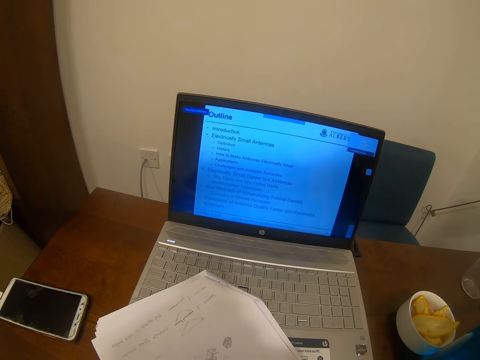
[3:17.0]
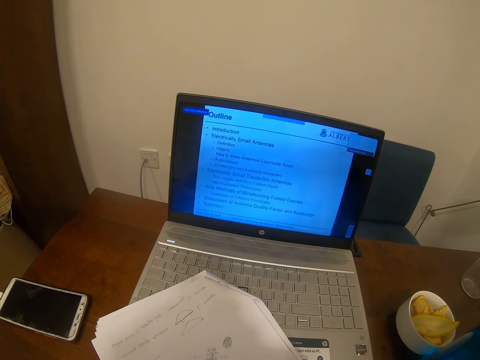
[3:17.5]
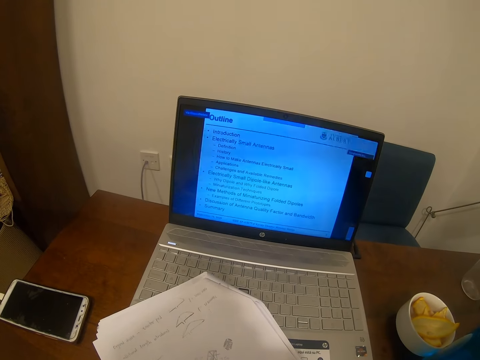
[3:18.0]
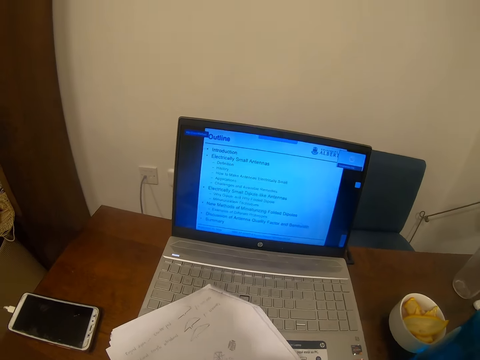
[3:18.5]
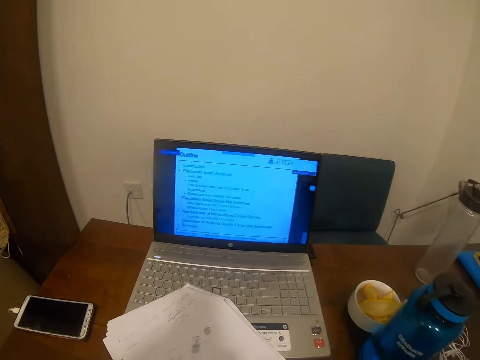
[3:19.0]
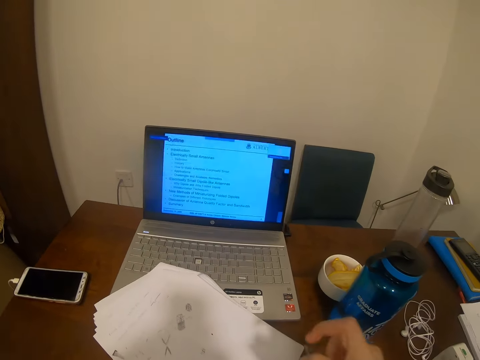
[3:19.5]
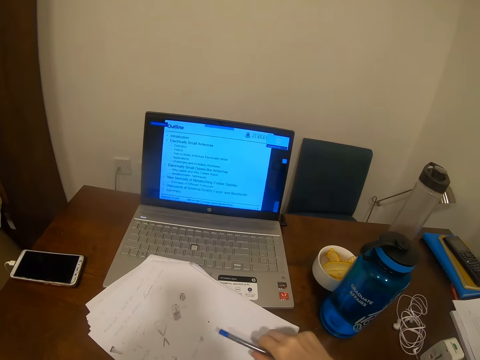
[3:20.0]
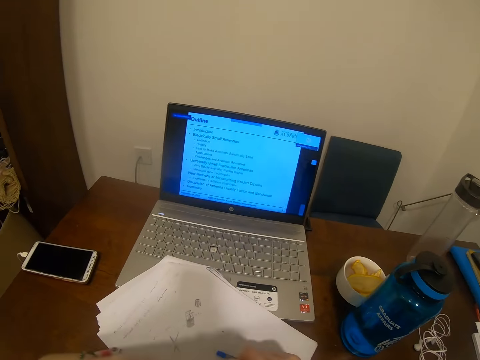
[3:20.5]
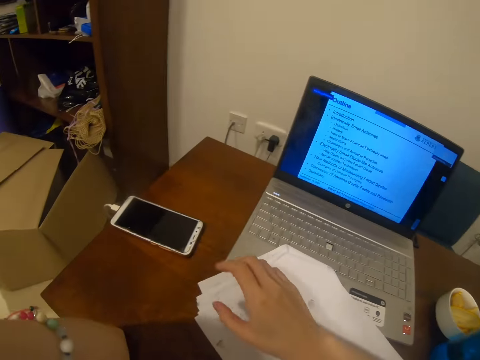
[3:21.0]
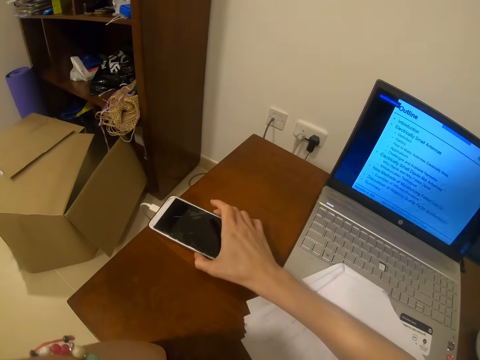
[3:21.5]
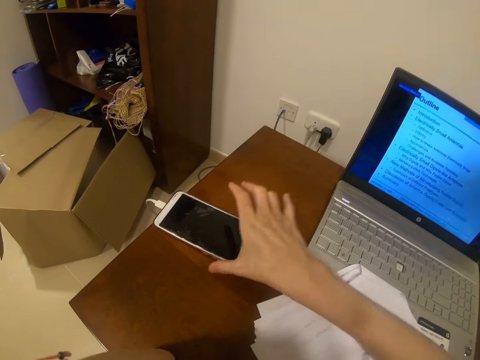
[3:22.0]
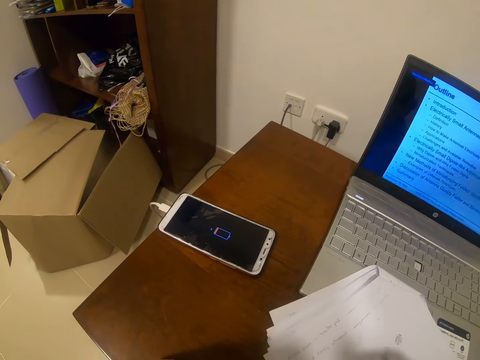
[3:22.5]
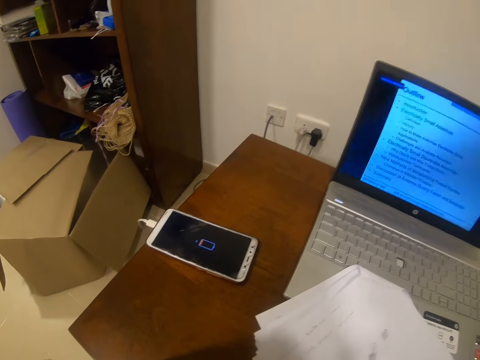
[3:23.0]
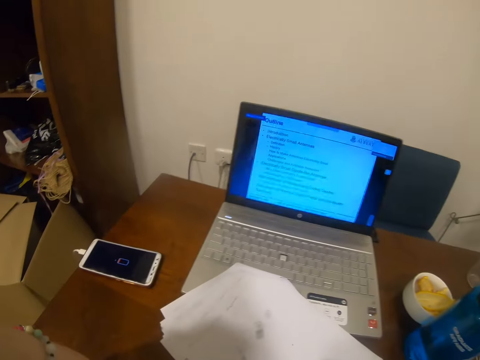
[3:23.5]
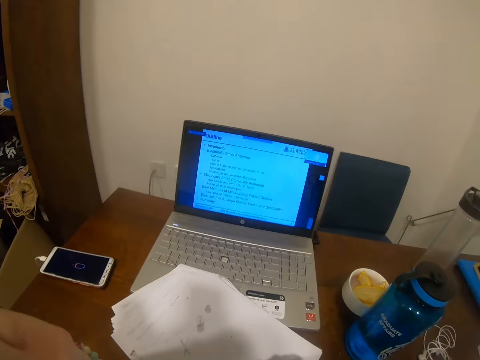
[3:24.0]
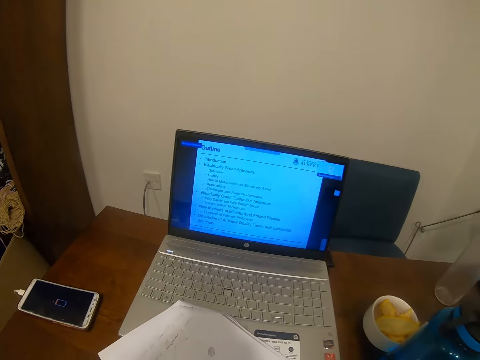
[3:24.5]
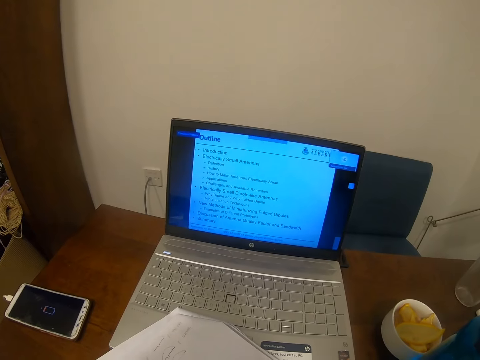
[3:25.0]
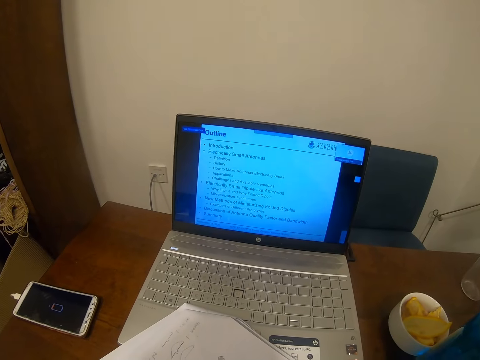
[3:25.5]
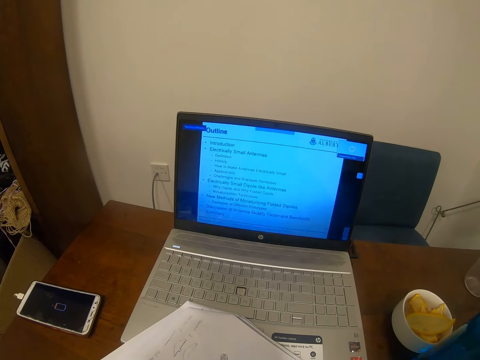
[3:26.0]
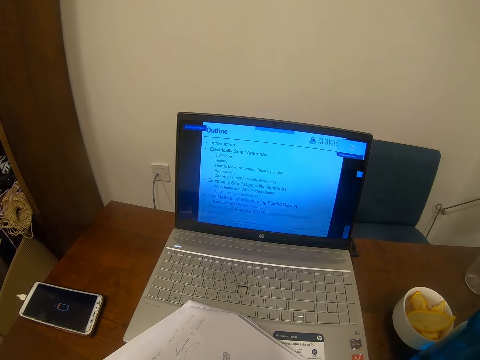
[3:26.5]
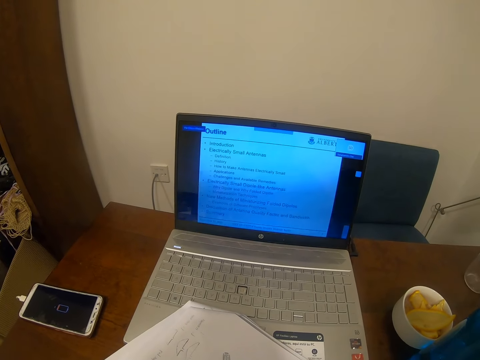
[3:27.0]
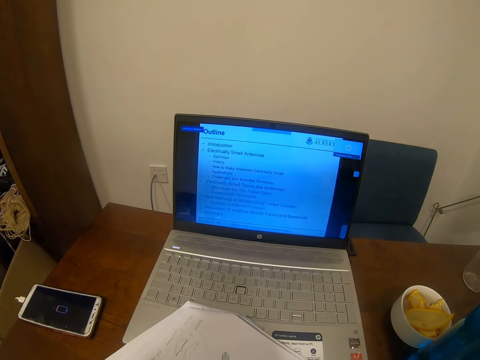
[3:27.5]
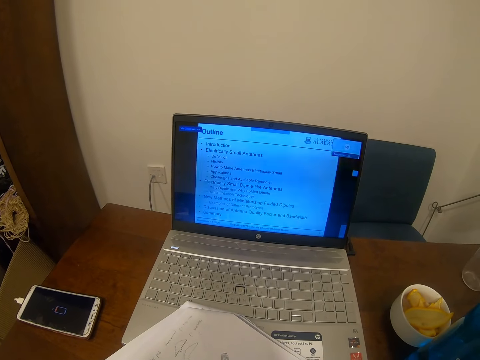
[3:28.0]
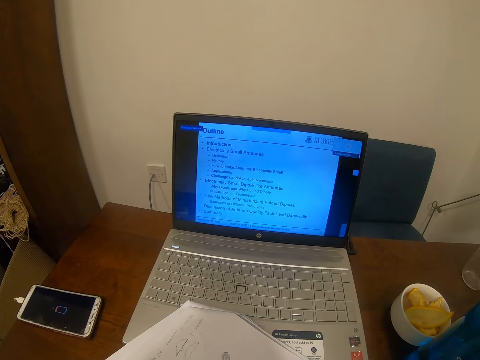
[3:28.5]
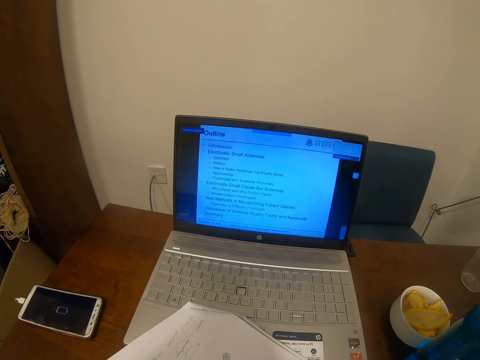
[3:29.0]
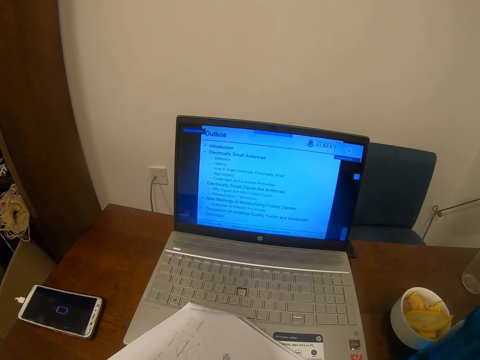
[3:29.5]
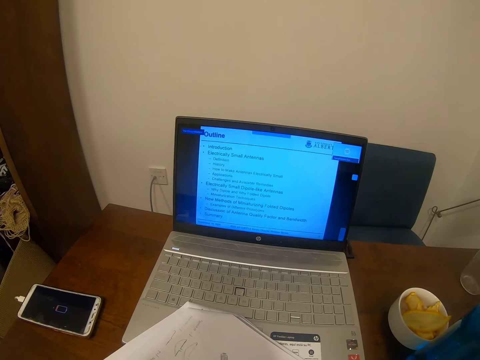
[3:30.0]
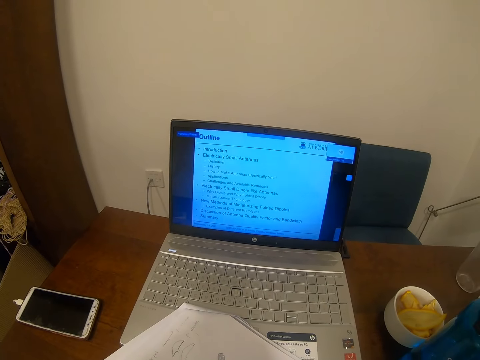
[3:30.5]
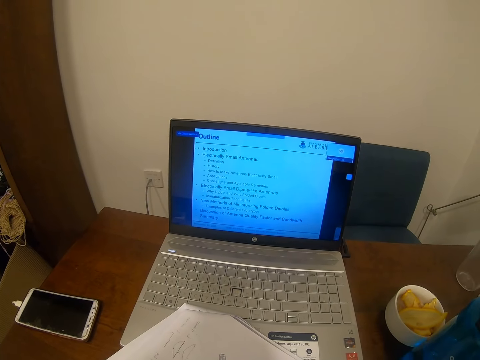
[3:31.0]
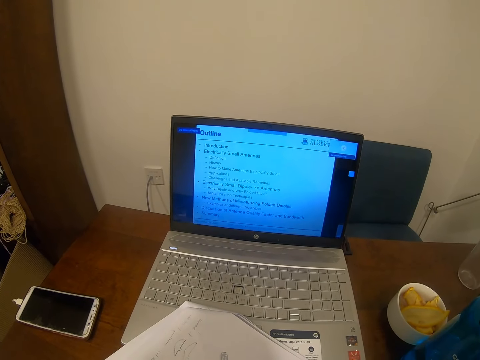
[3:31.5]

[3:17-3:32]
The camera wearer puts the pen on the paper. She presses her phone's button. She touches the phone with her right hand. She looks at the laptop.

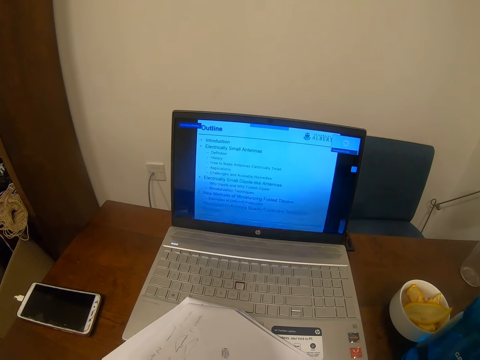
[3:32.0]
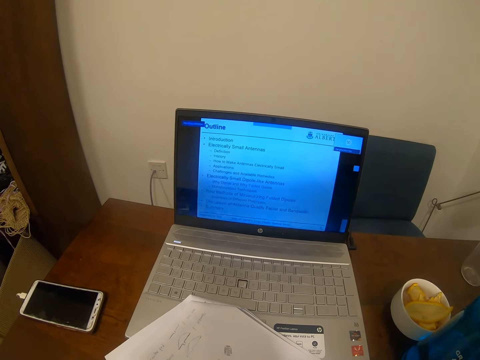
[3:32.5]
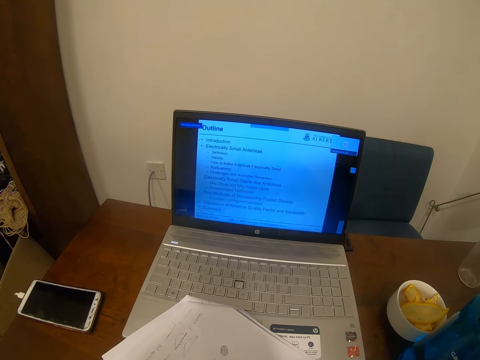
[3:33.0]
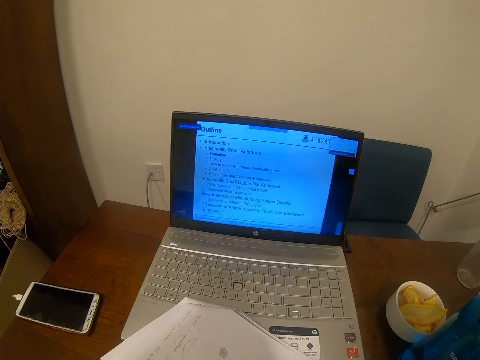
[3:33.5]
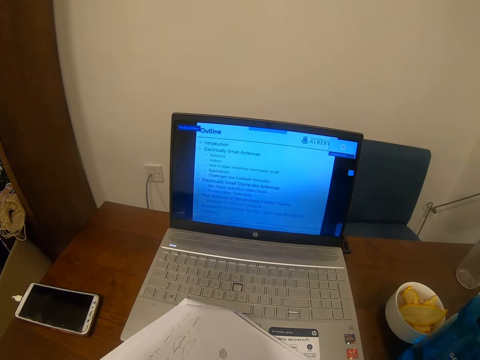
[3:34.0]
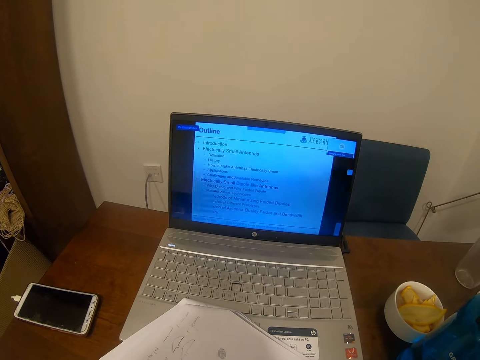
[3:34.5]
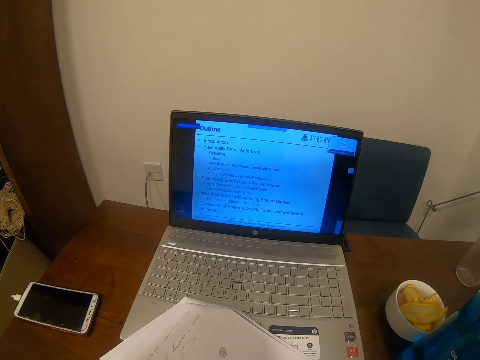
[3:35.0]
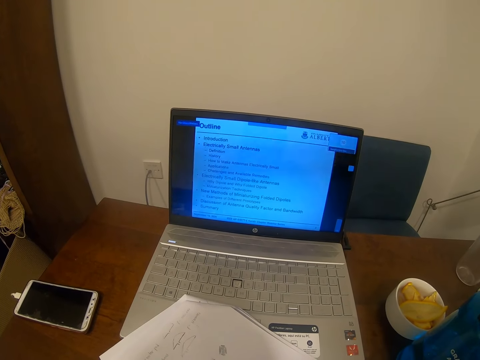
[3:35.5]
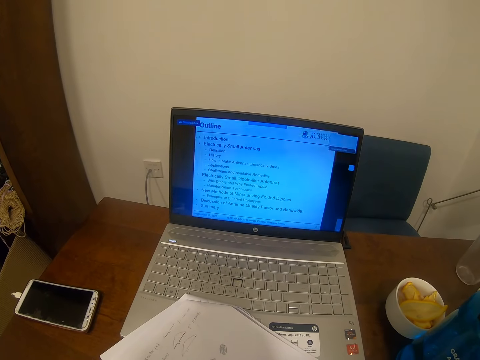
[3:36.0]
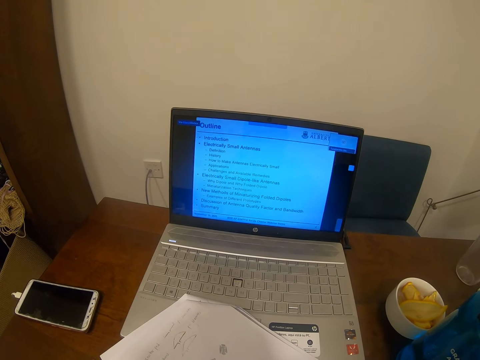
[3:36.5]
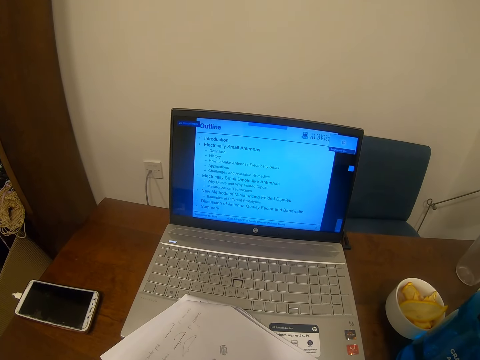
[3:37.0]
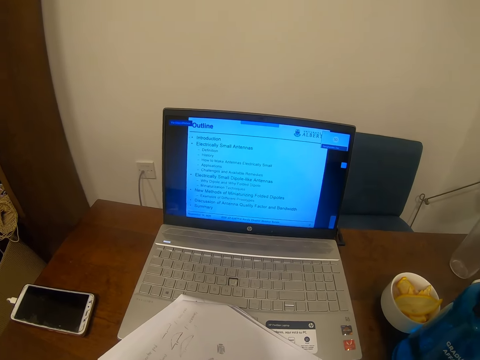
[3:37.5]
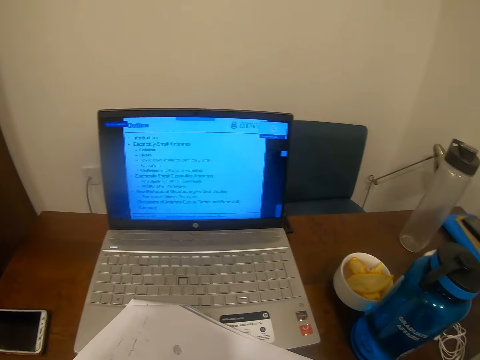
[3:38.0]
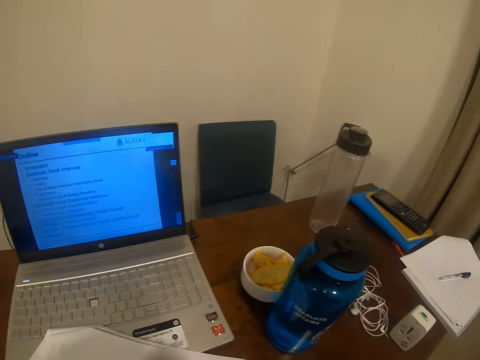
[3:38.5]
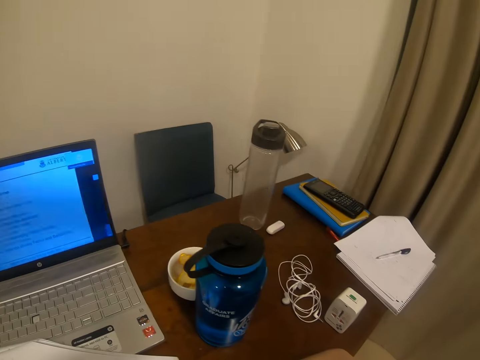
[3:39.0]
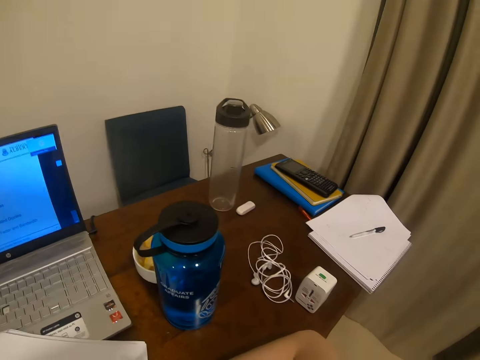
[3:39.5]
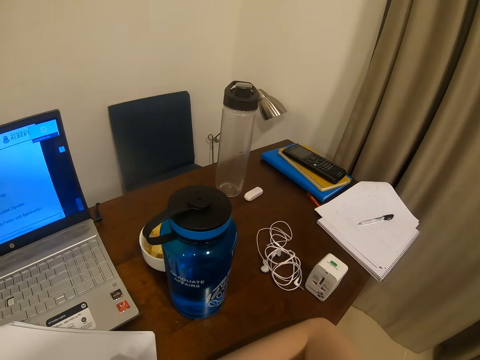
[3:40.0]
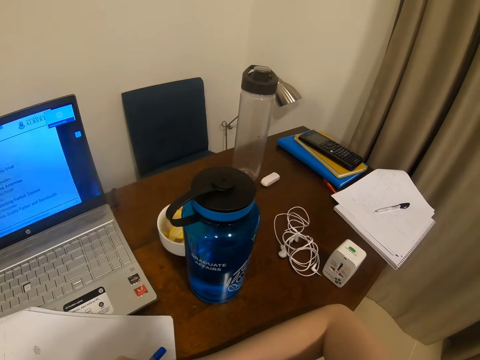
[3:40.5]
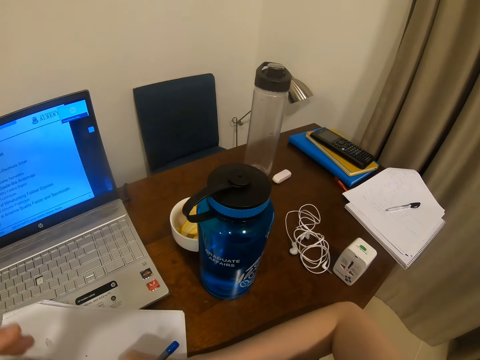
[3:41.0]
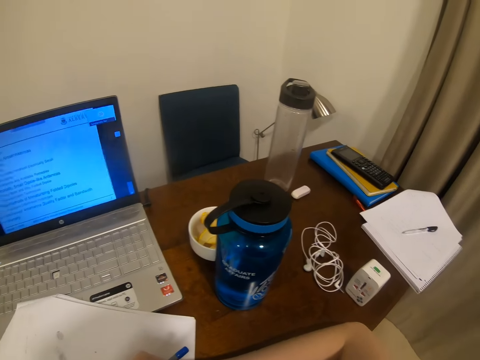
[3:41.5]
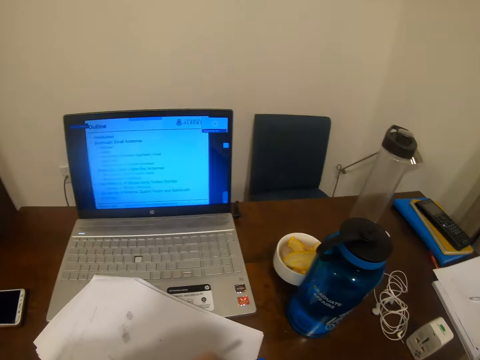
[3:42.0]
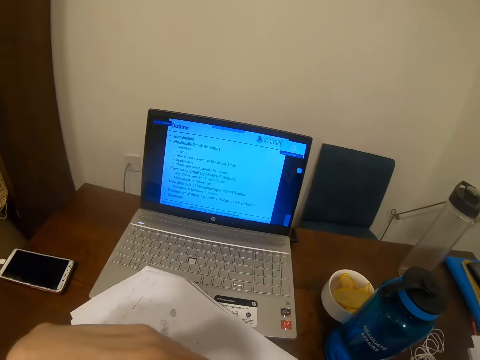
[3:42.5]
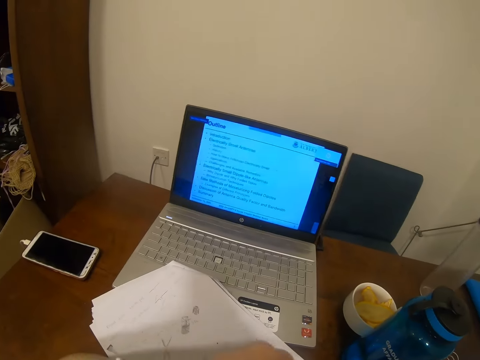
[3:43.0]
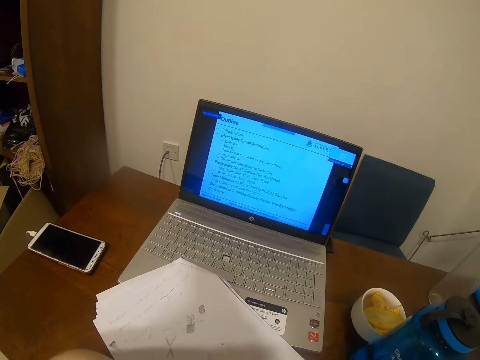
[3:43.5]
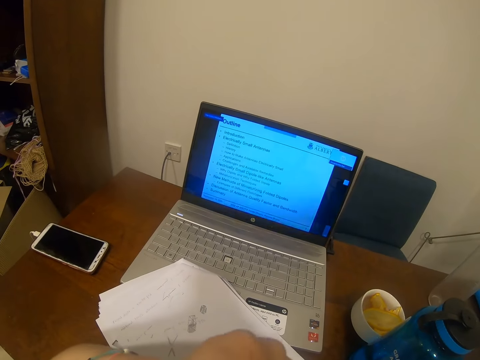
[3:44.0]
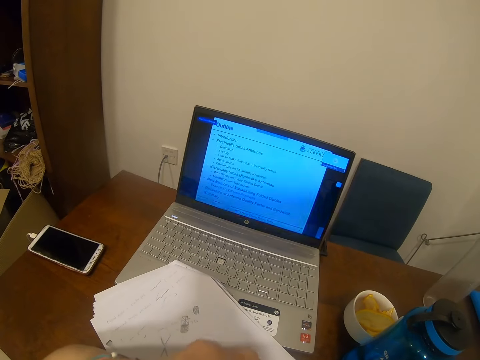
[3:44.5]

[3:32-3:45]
The camera wearer looks around. She moves her hands.
